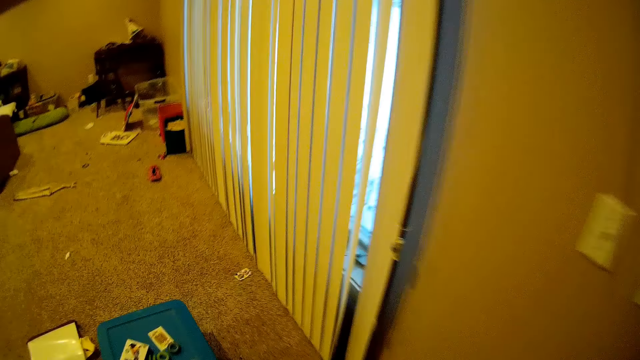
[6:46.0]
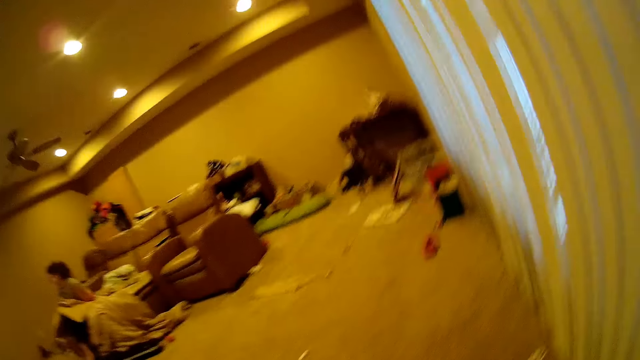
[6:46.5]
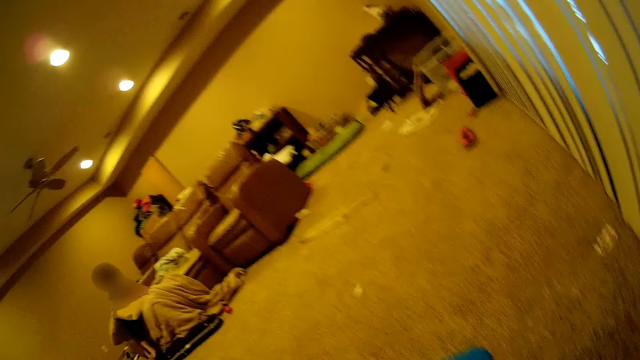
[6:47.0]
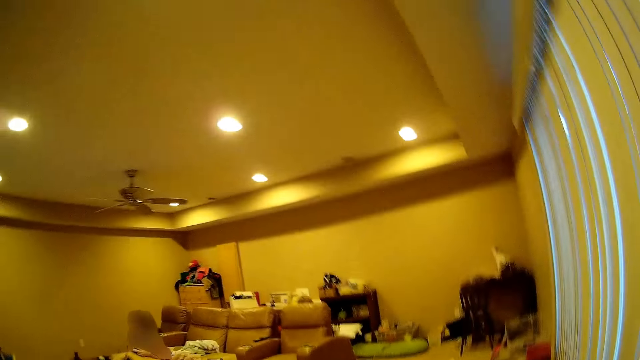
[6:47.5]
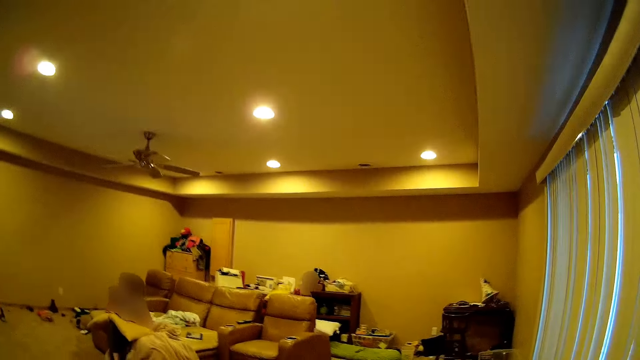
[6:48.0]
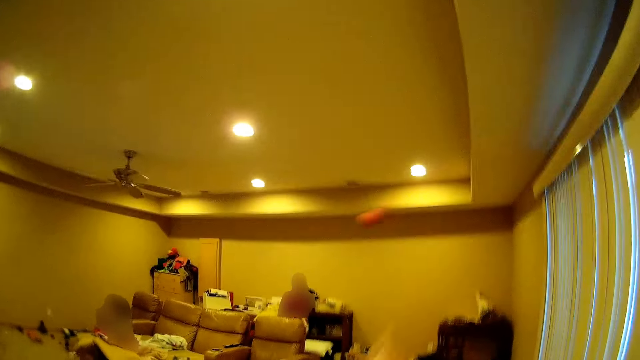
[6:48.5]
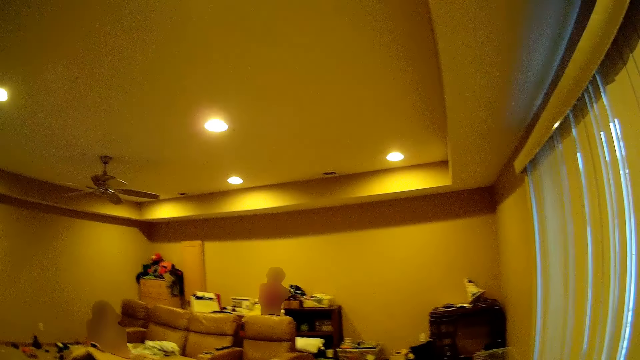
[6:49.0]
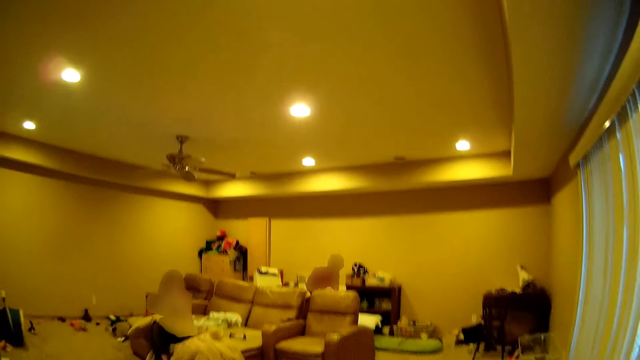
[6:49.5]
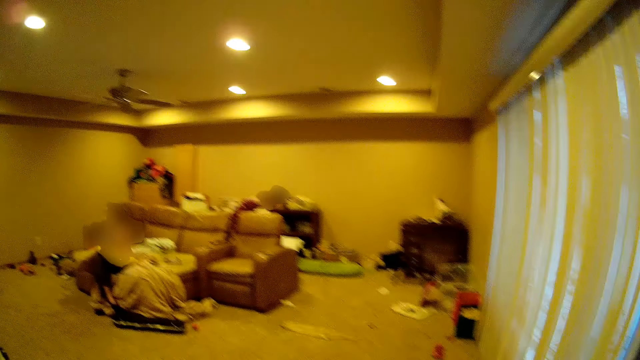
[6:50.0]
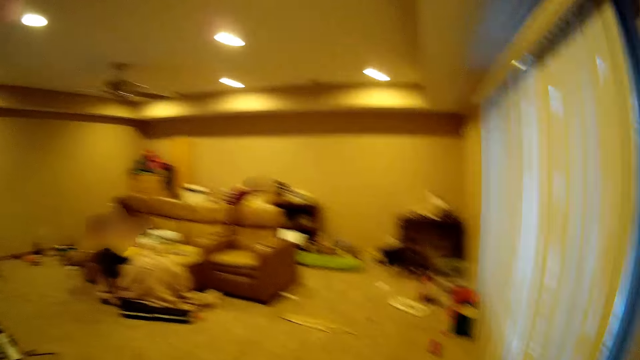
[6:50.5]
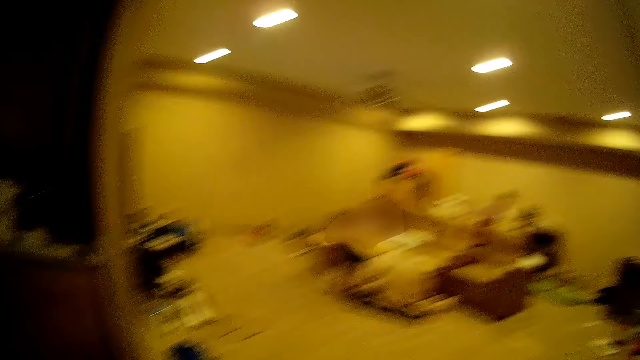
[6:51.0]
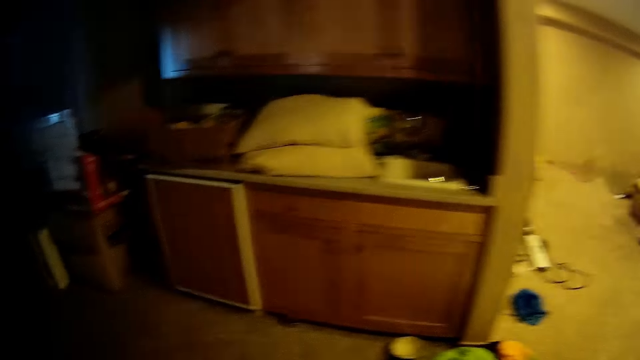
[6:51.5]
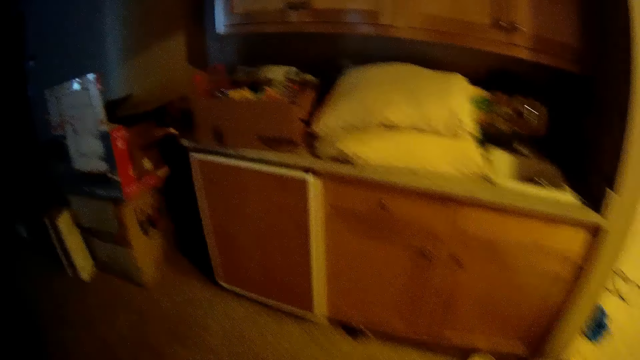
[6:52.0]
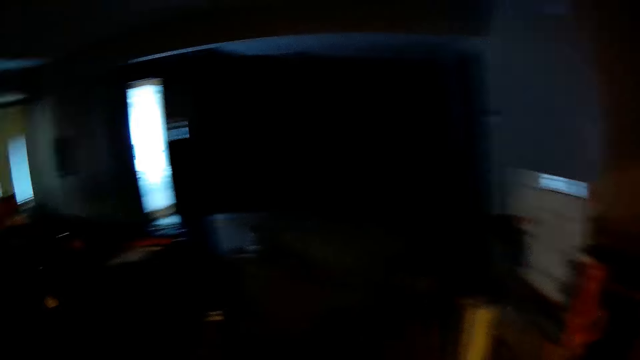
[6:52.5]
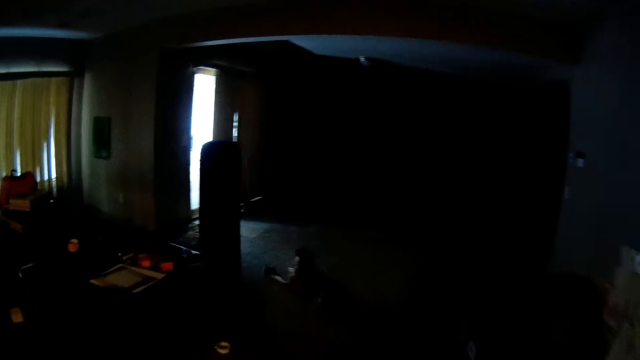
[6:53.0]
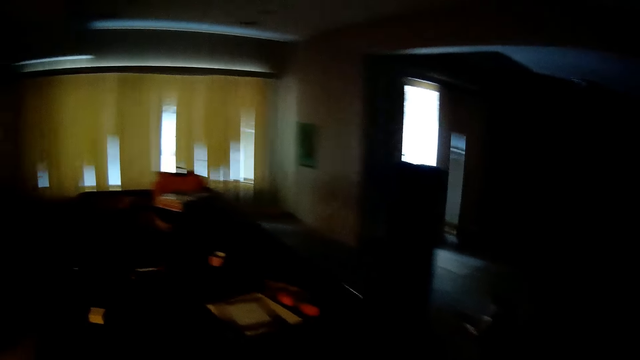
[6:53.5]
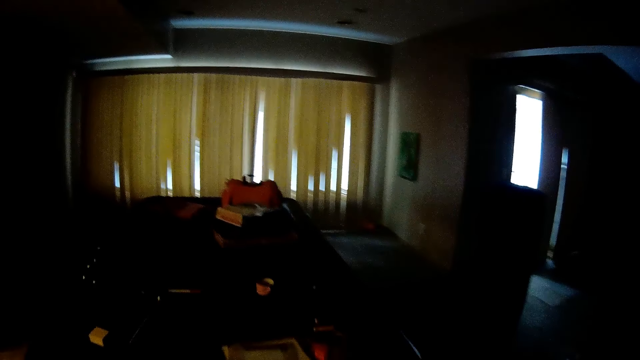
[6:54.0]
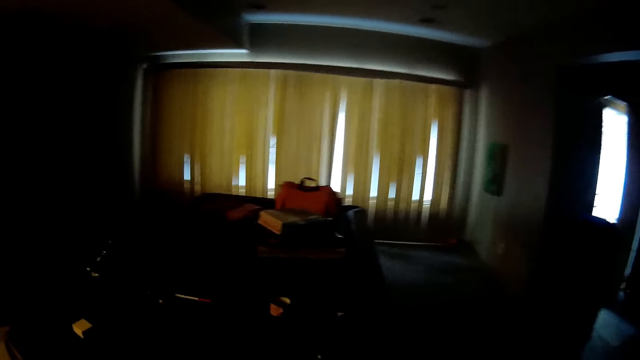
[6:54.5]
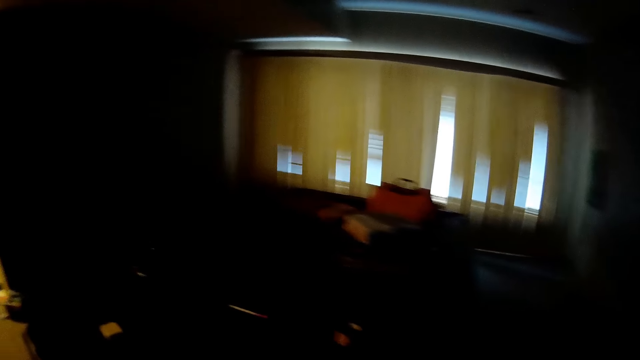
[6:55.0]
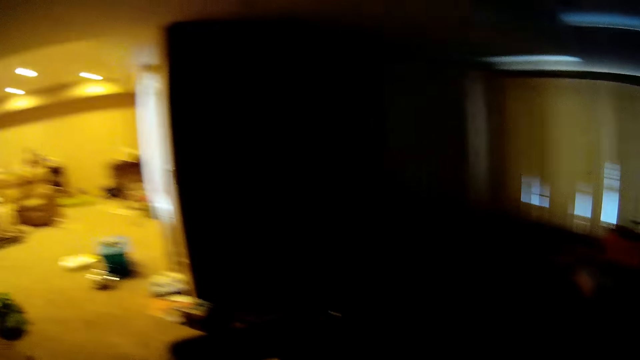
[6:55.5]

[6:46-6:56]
The camera wearer throws a ball at a person.

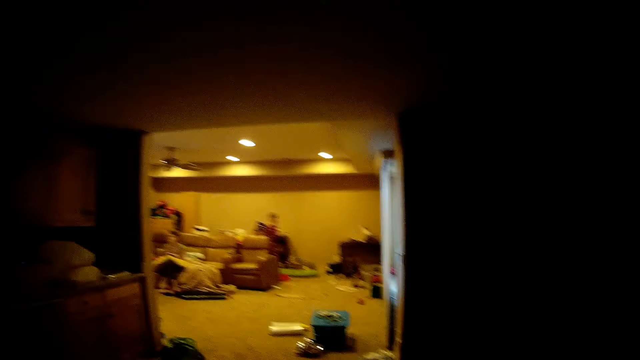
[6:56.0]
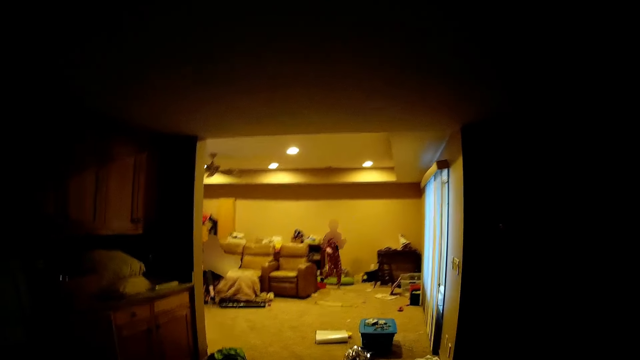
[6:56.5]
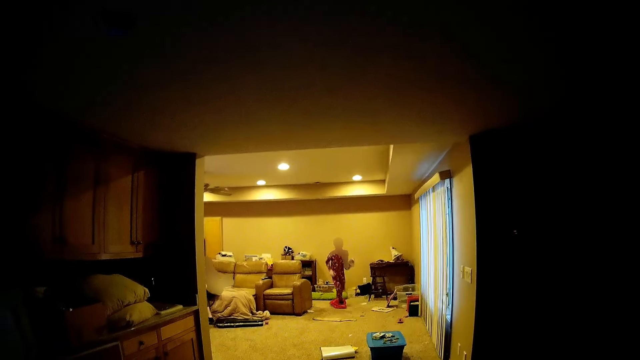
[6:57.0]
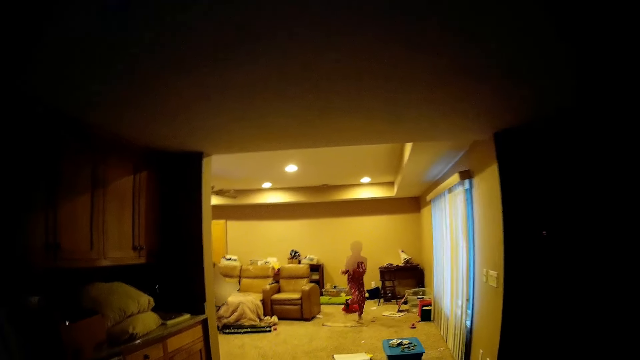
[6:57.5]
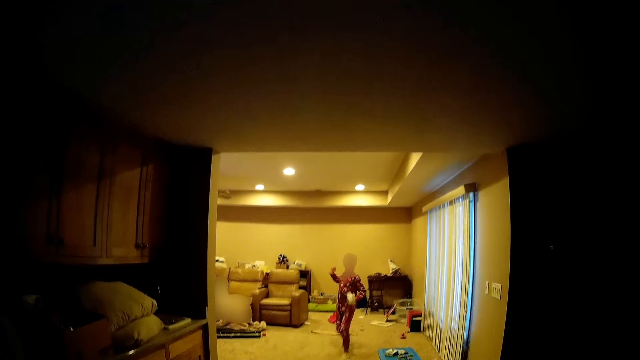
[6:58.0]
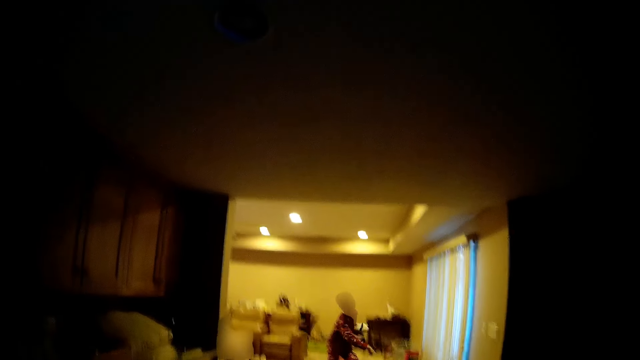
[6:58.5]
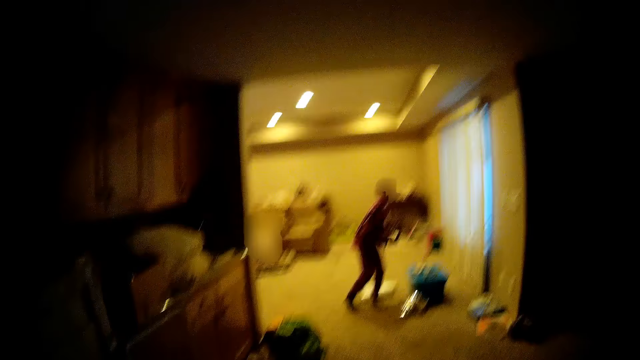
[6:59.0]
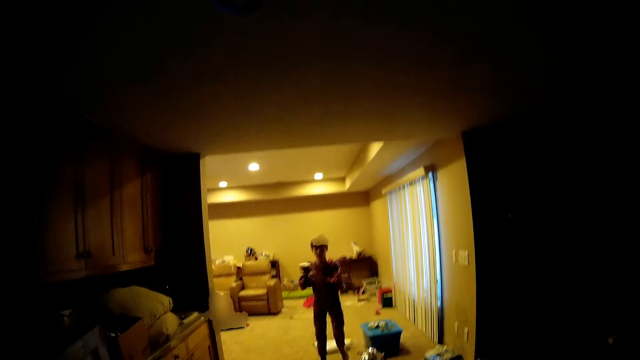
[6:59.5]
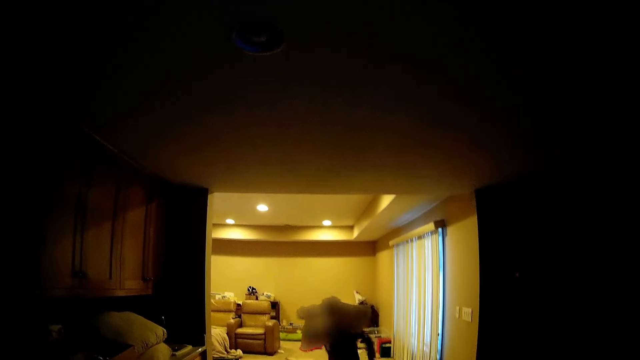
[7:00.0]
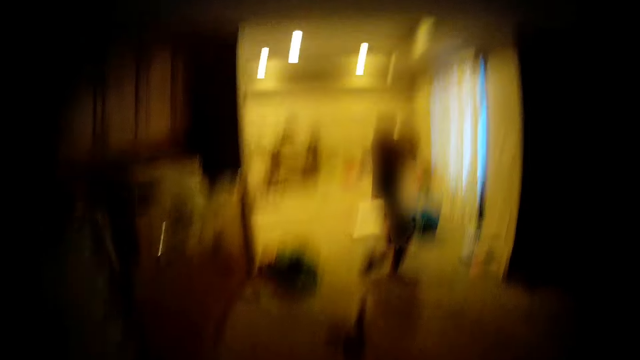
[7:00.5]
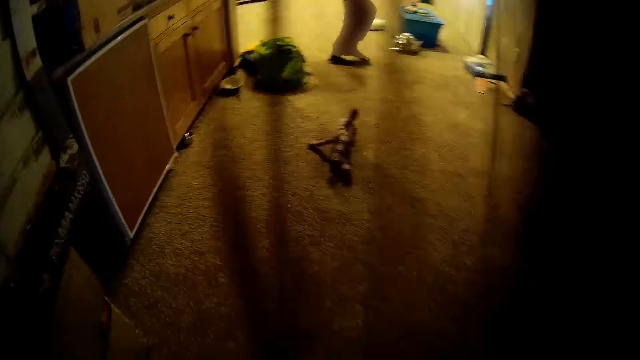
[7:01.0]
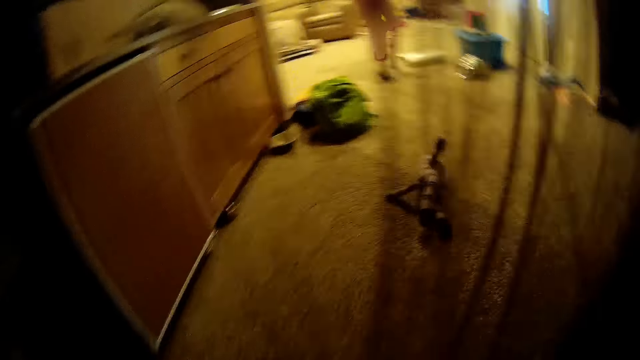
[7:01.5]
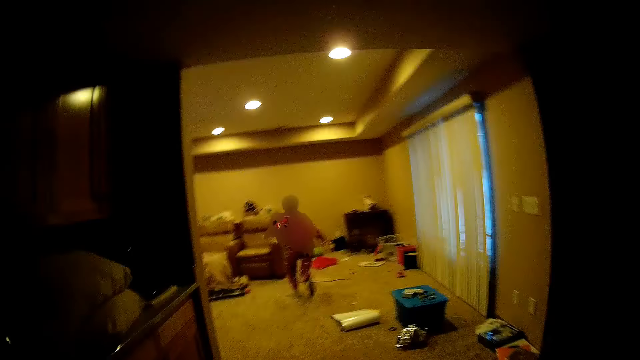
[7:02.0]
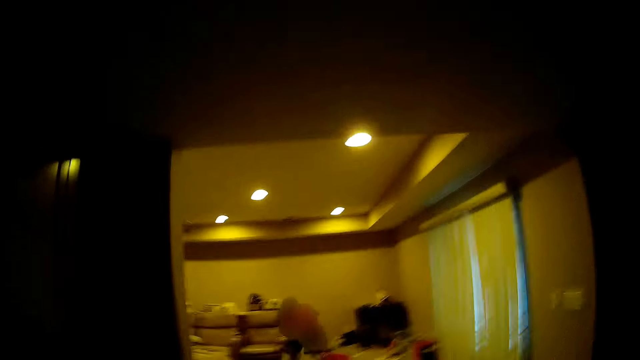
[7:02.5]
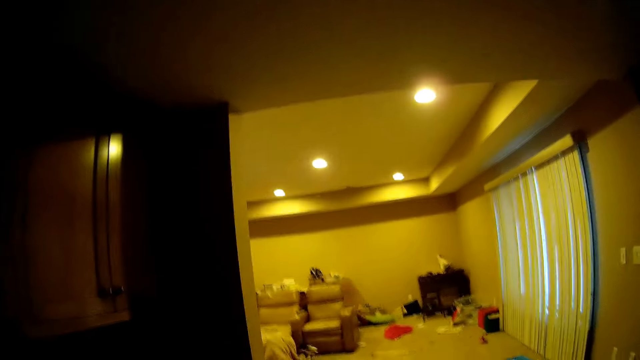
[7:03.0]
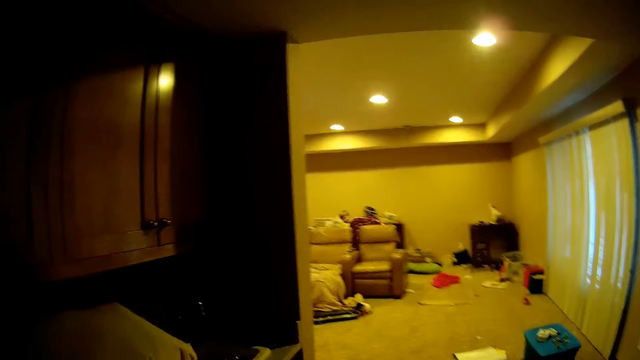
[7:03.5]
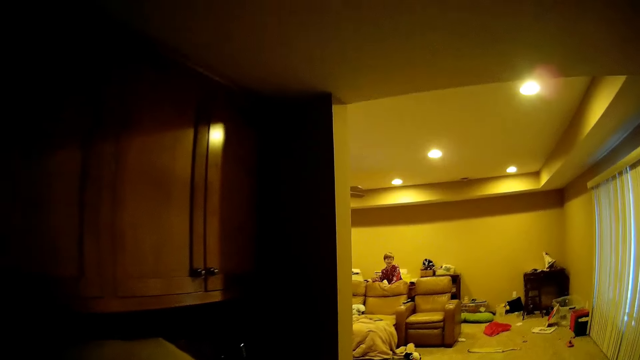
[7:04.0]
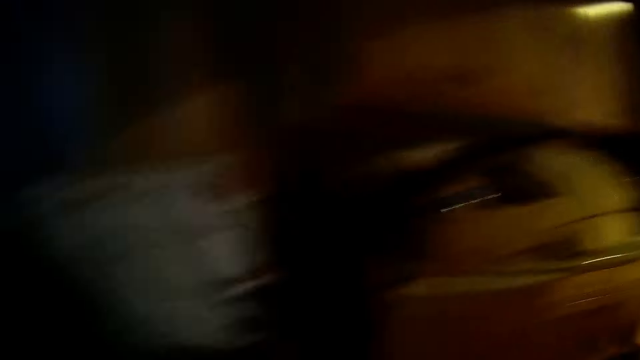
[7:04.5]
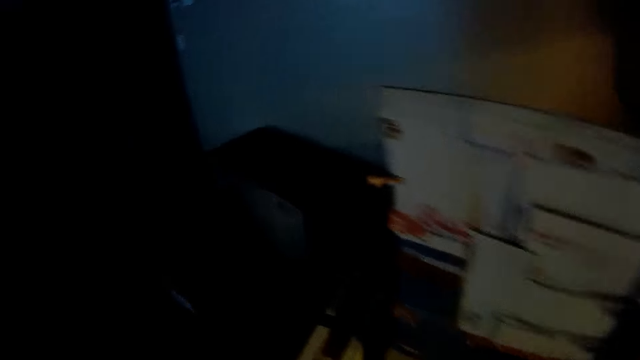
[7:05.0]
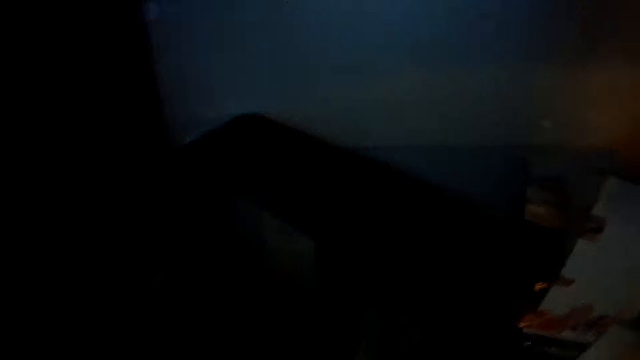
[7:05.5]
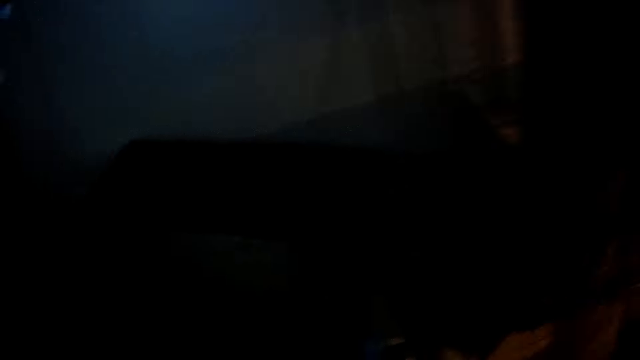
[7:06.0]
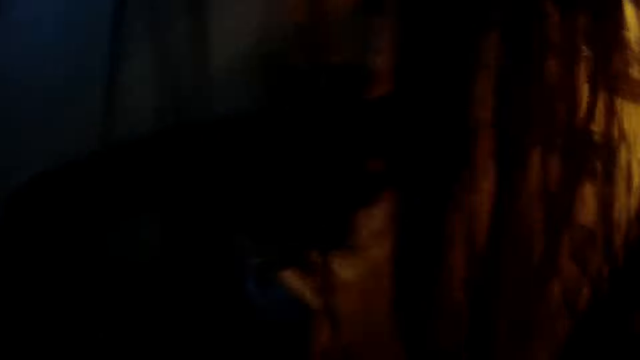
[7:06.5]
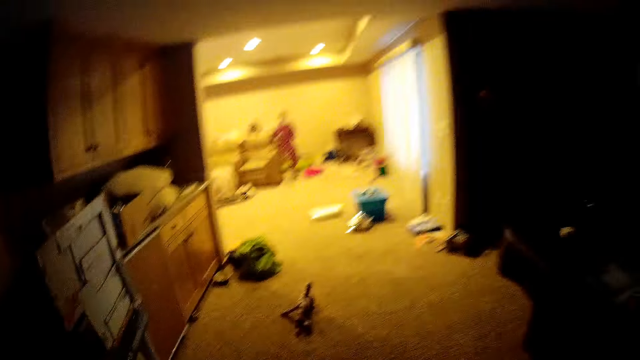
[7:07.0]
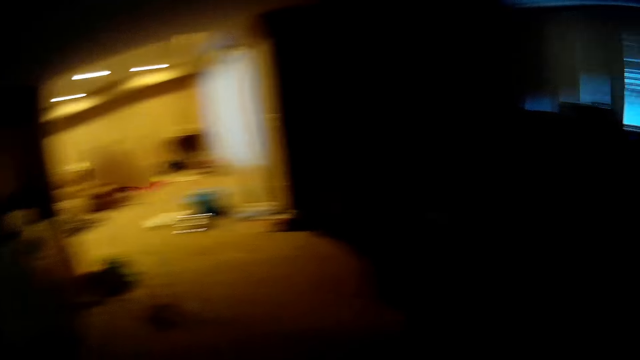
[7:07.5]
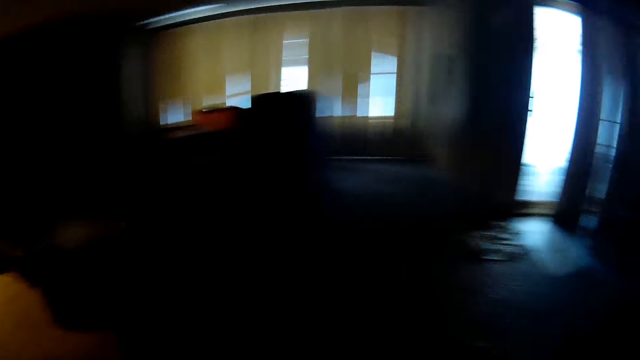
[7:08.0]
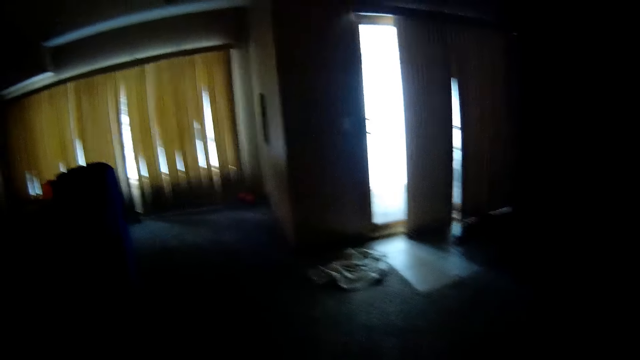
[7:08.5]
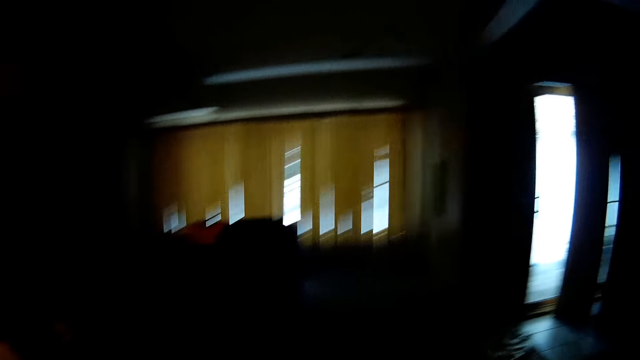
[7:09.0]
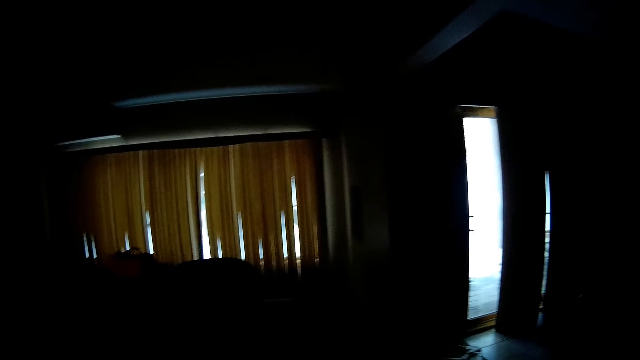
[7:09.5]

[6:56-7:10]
A person throws a ball at the camera wearer. The person throws a doll at the camera wearer. The camera wearer throws the doll at the person.
